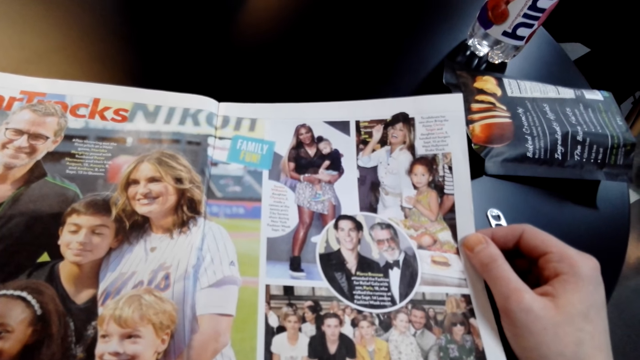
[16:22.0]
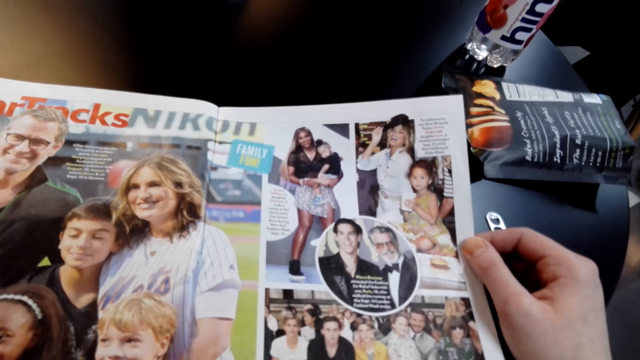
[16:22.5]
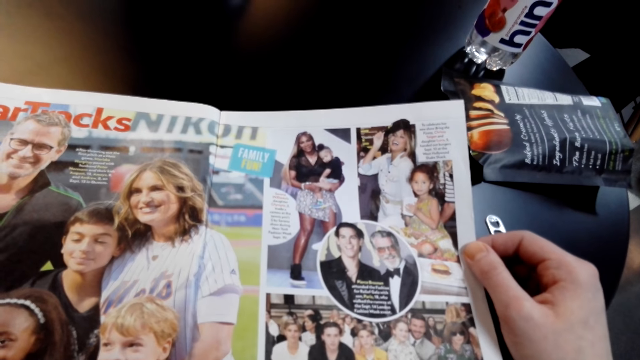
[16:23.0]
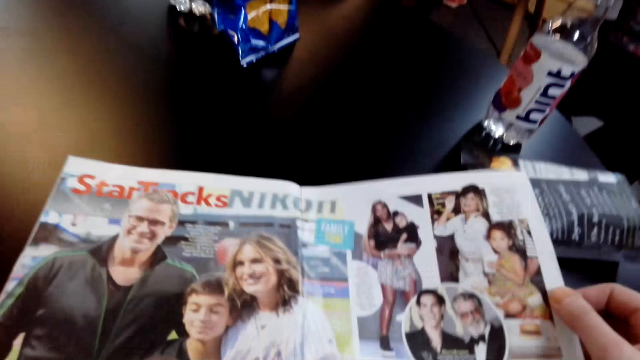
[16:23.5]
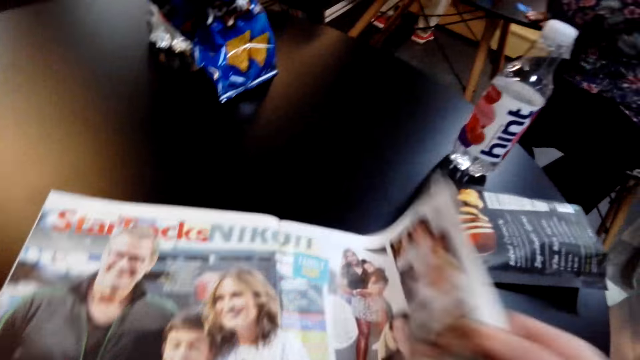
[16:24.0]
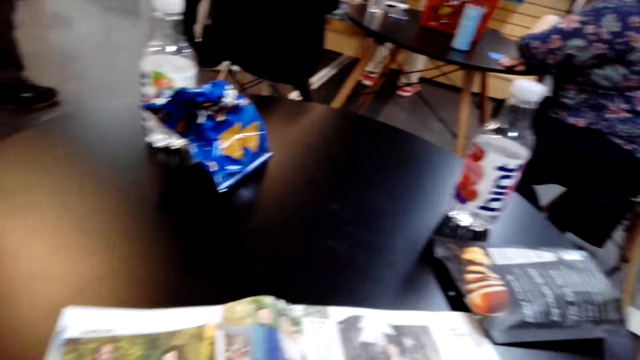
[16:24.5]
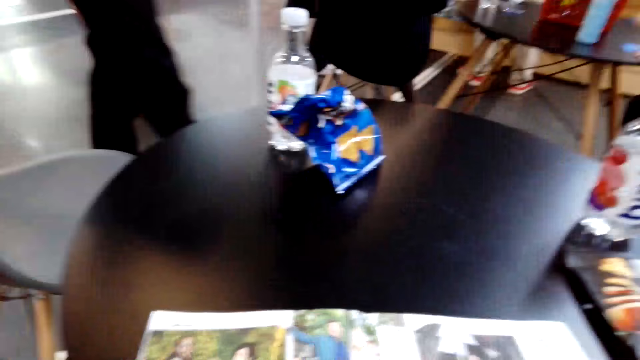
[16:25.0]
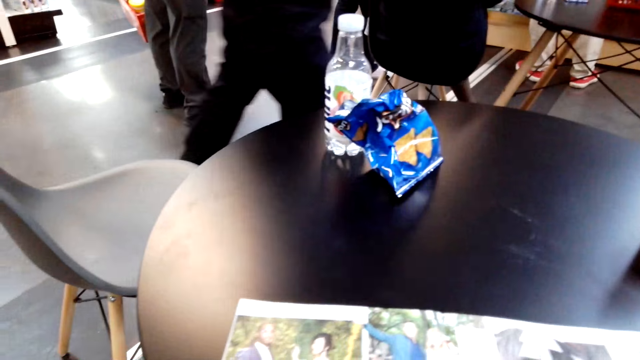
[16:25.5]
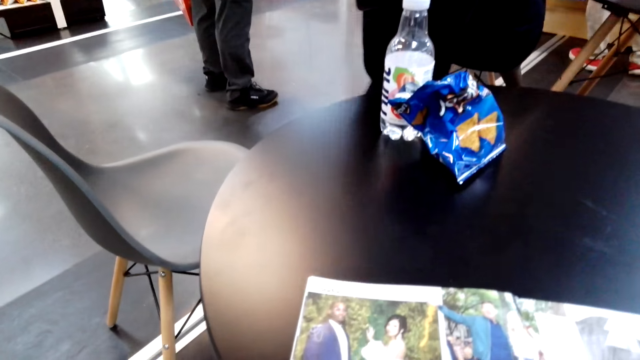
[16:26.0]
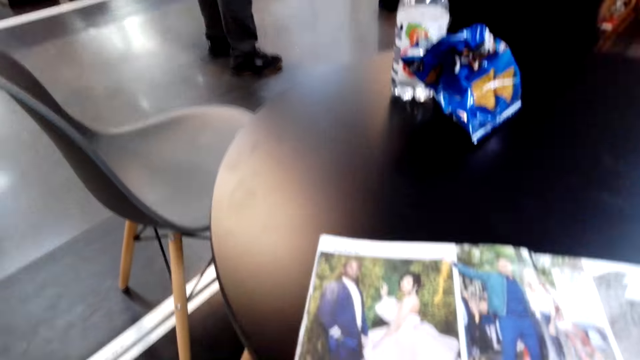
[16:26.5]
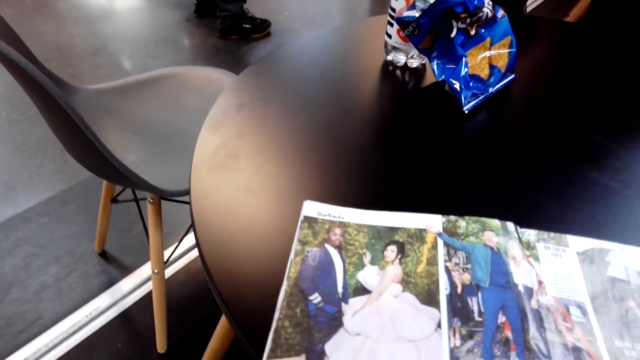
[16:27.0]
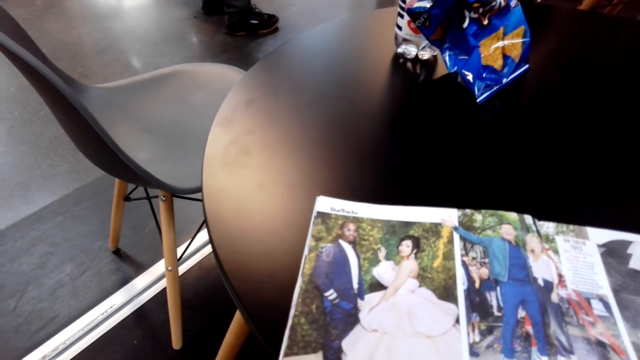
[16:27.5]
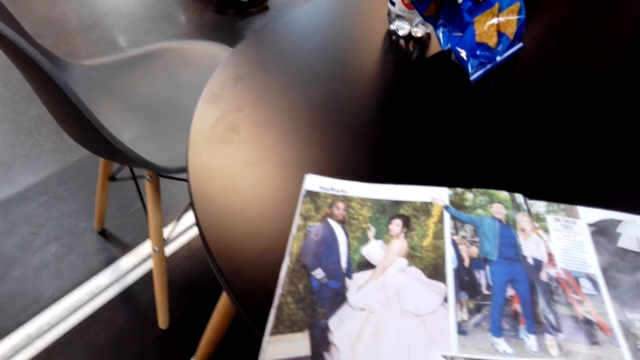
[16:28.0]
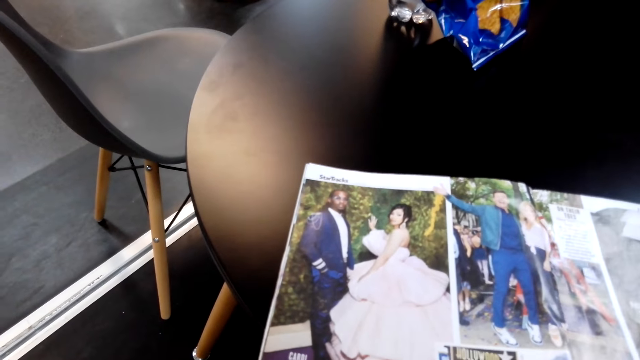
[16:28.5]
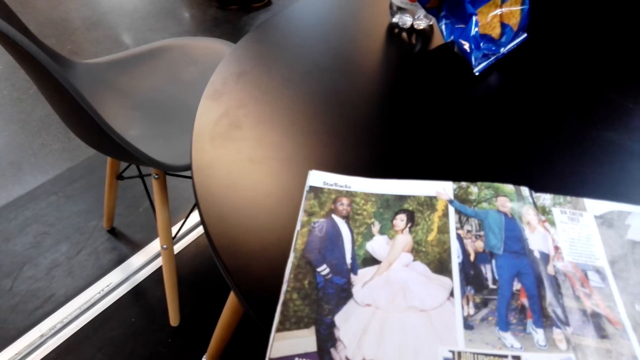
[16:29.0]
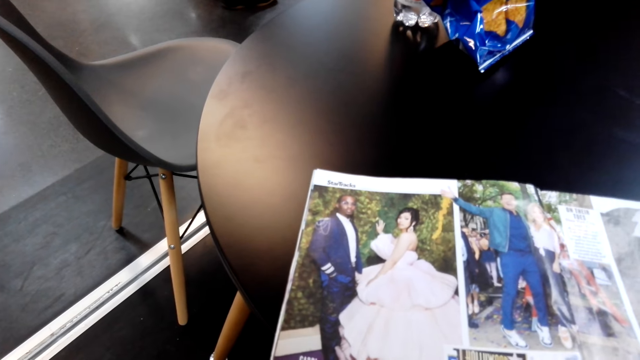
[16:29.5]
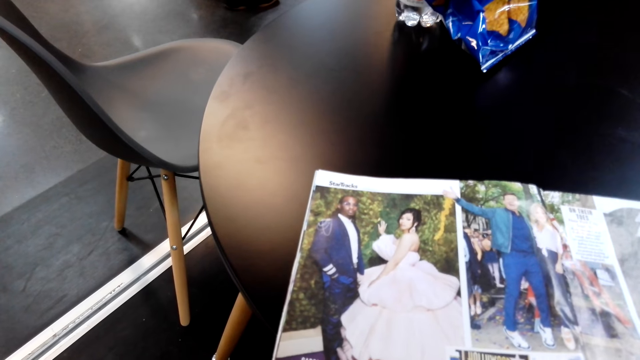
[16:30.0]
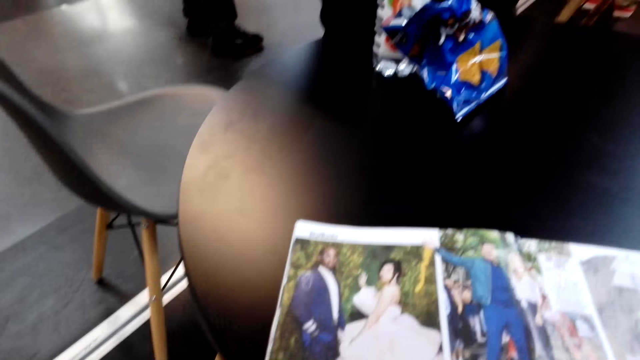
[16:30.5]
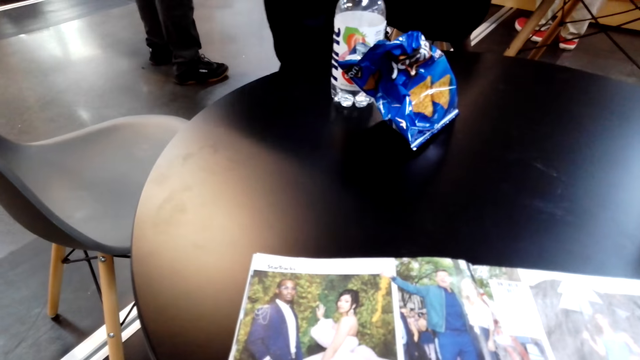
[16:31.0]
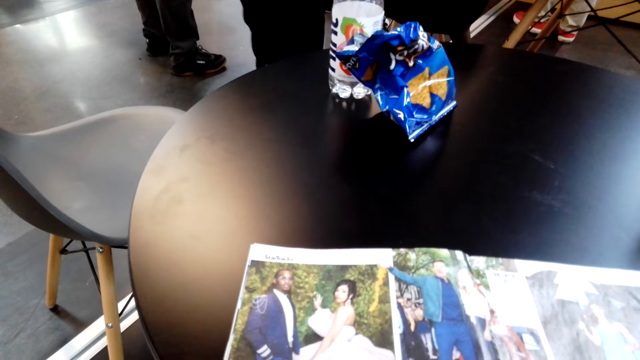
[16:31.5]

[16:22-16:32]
The camera wearer opens a book. They stare at pictures on the booklet.

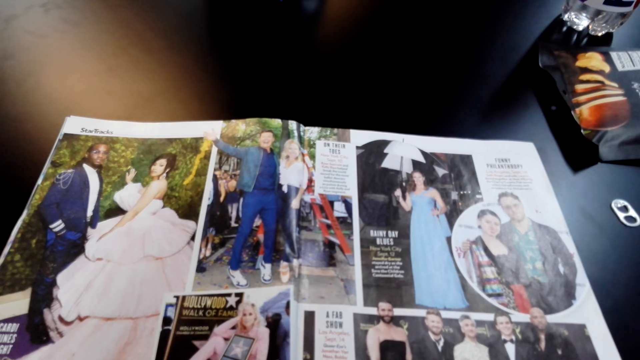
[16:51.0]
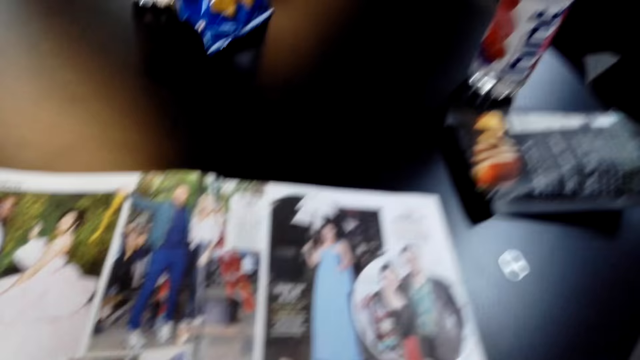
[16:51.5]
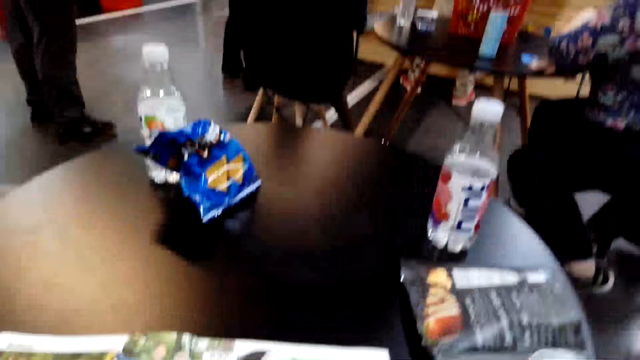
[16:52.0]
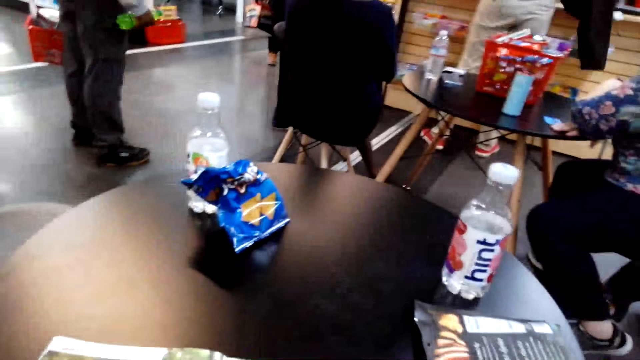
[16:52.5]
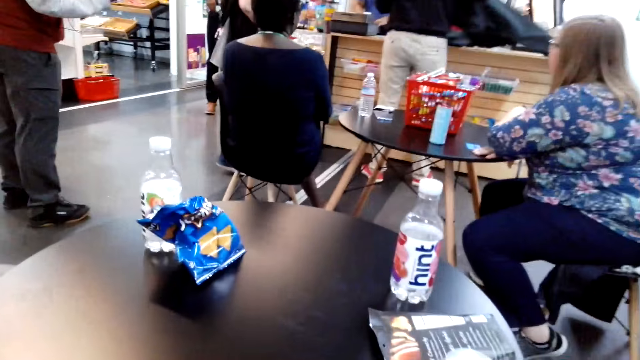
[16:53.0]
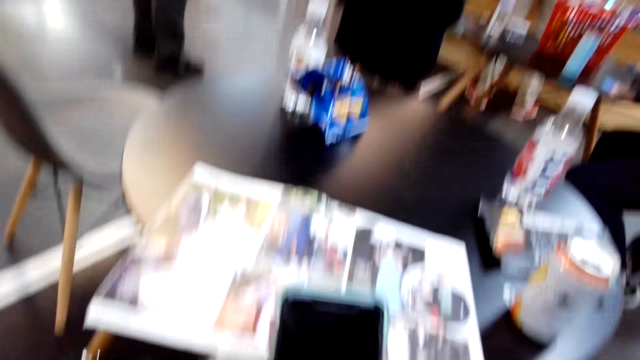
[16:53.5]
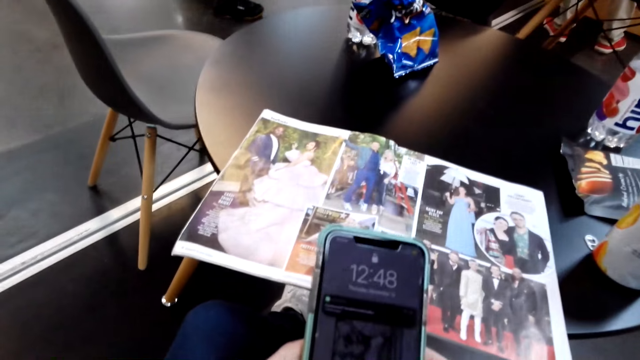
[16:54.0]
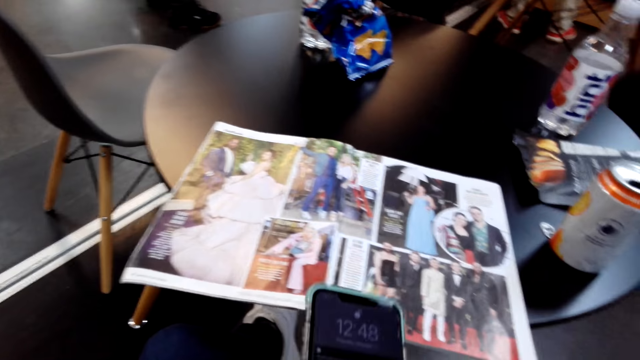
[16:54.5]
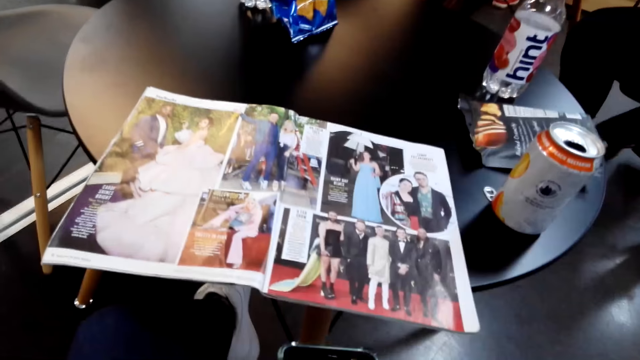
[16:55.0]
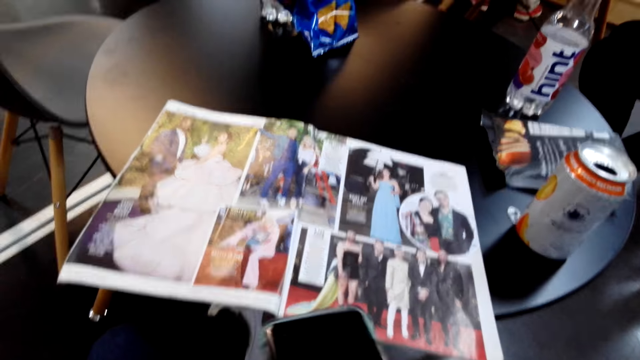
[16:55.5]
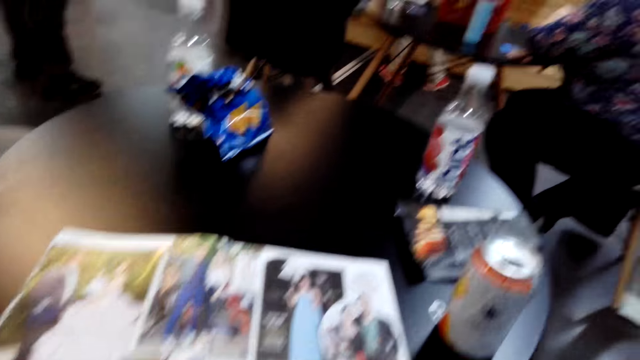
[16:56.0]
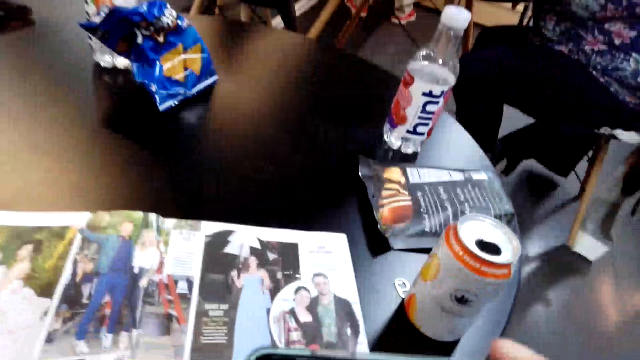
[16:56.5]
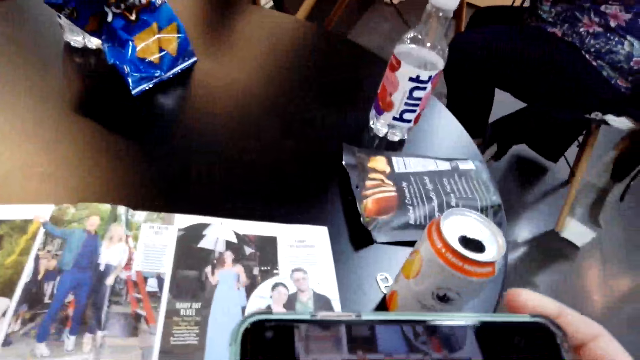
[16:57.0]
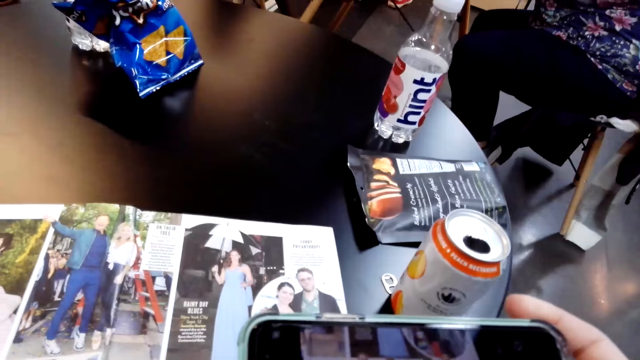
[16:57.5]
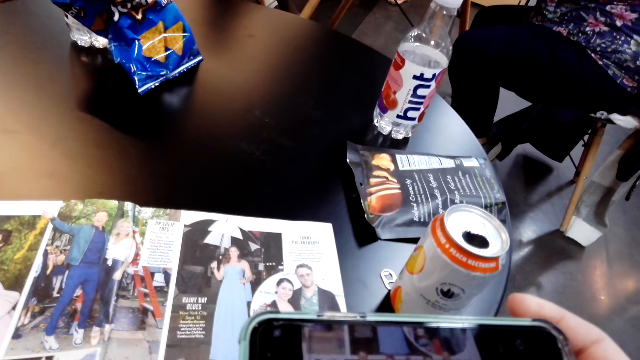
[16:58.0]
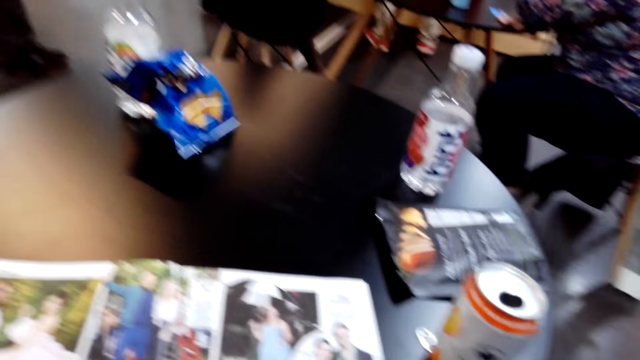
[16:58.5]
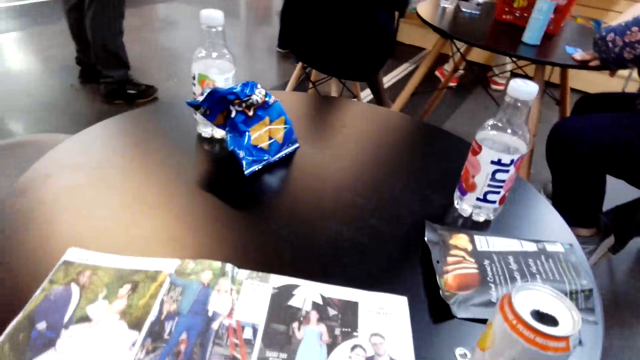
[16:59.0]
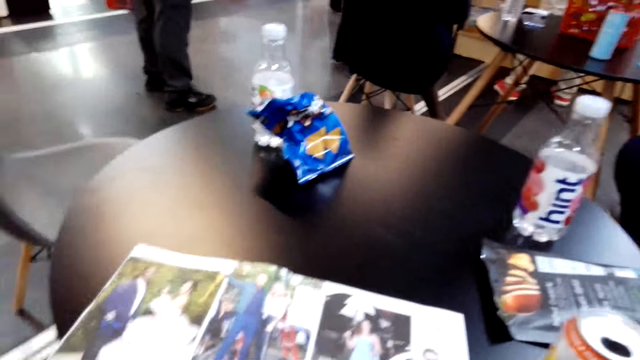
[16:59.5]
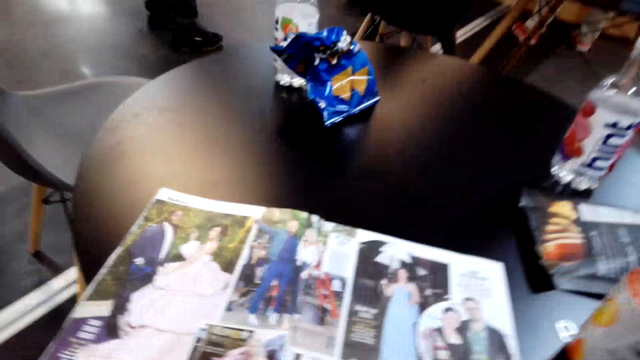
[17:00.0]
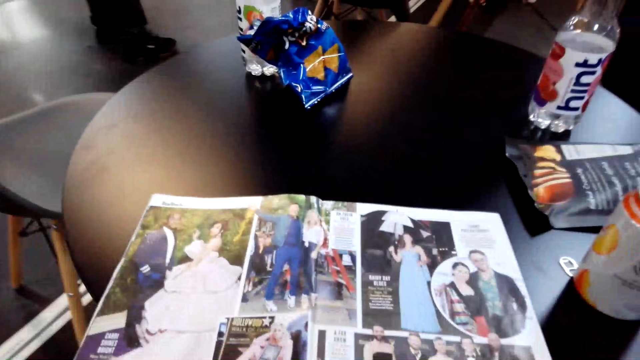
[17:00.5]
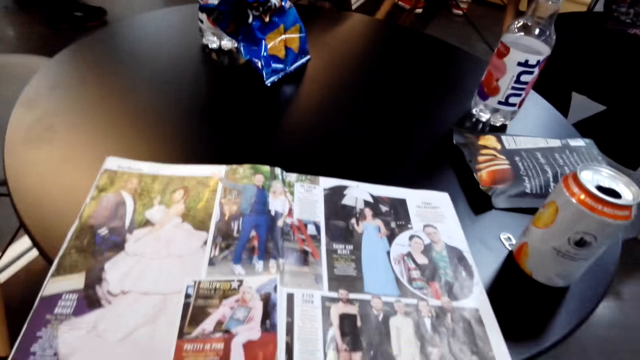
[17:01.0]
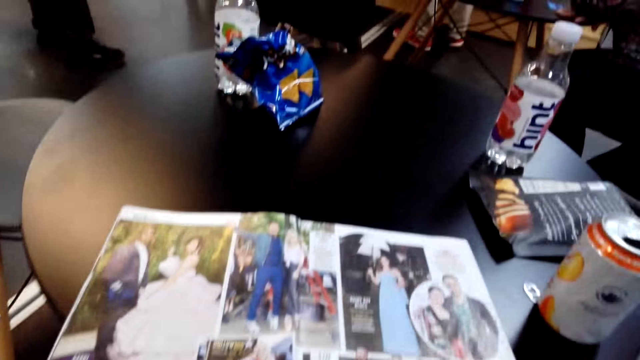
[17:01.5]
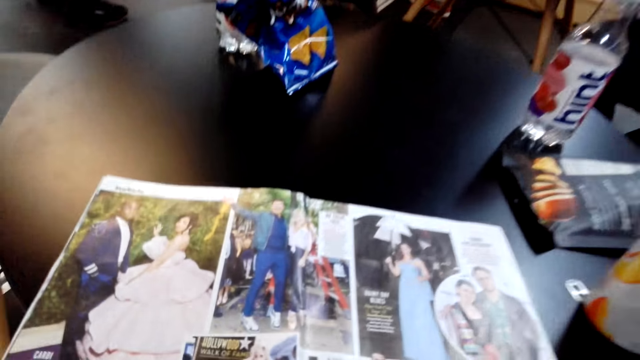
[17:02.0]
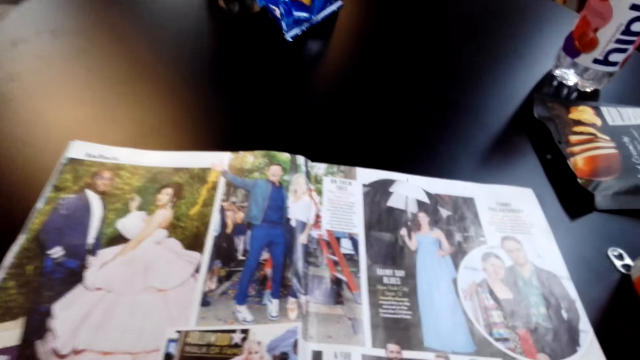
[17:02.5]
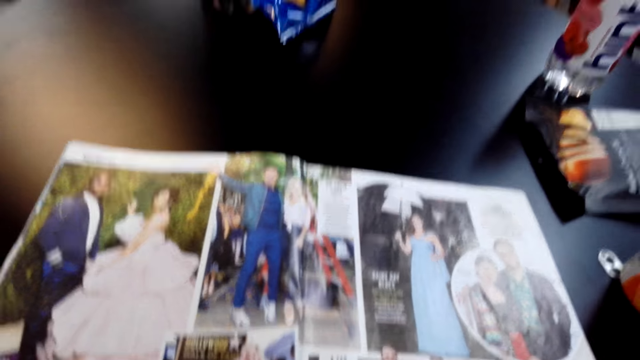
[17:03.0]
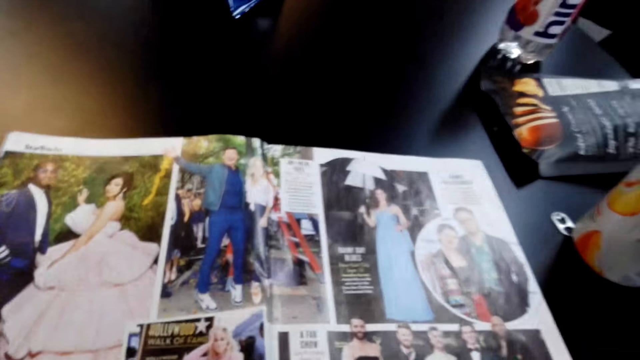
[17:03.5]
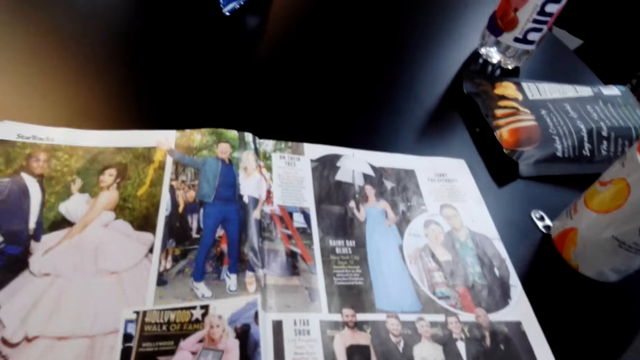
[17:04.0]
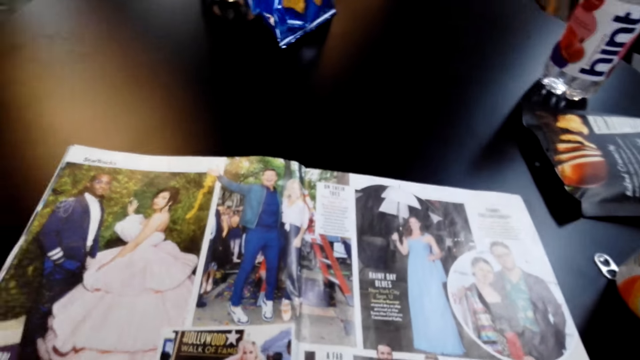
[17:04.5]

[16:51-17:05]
A person throws up a bottle. The camera wearer uses the phone. They put away the phone.
